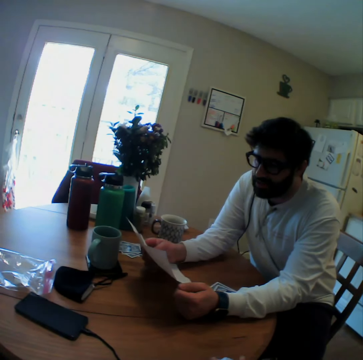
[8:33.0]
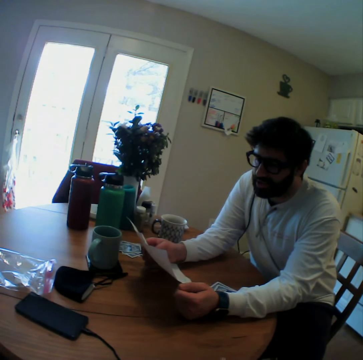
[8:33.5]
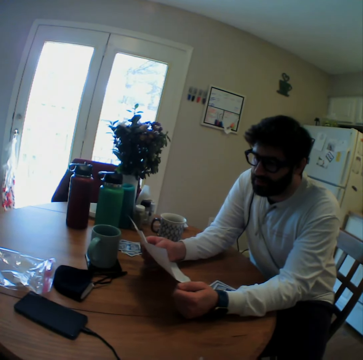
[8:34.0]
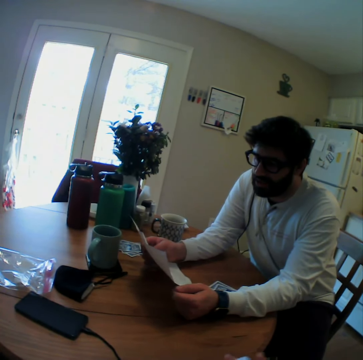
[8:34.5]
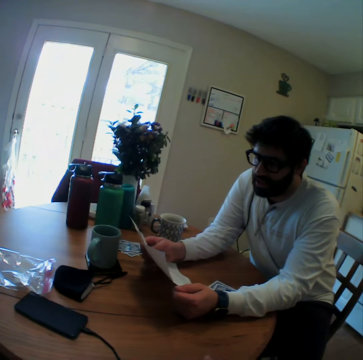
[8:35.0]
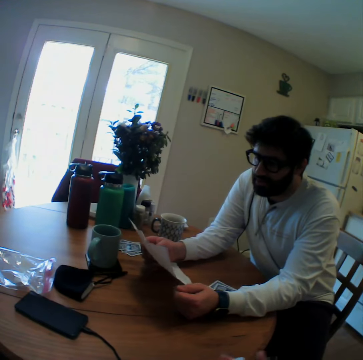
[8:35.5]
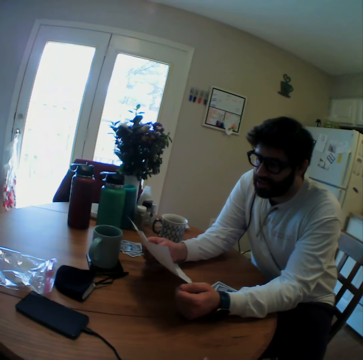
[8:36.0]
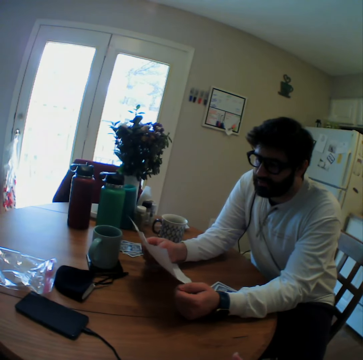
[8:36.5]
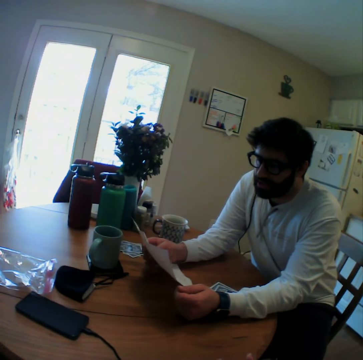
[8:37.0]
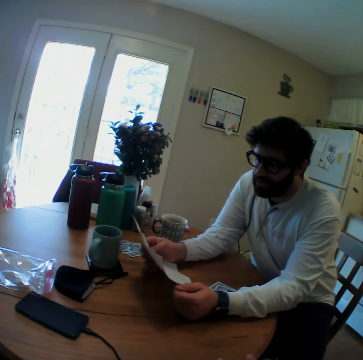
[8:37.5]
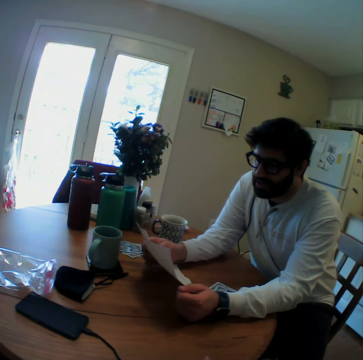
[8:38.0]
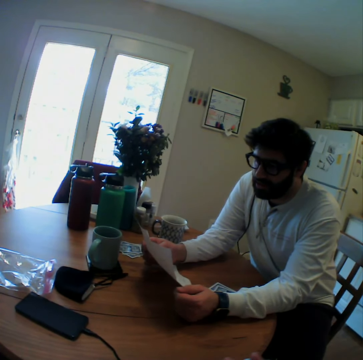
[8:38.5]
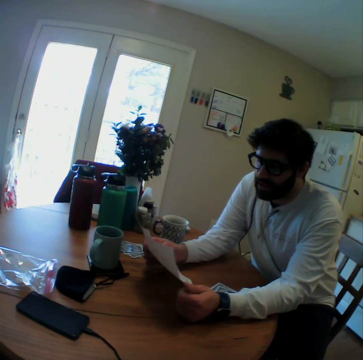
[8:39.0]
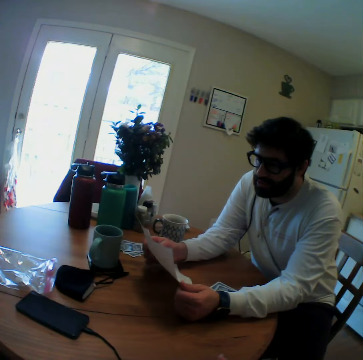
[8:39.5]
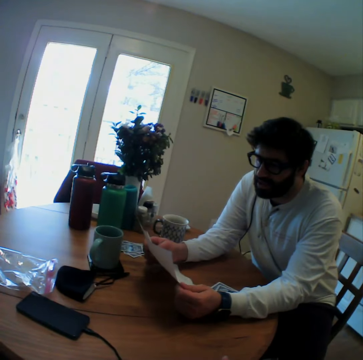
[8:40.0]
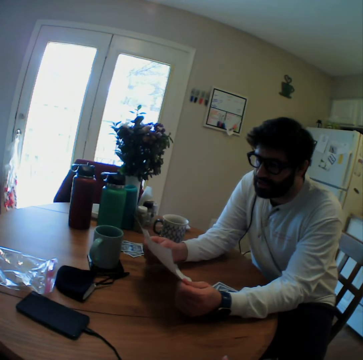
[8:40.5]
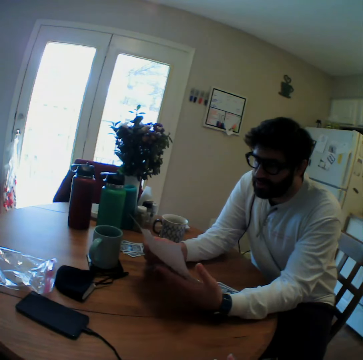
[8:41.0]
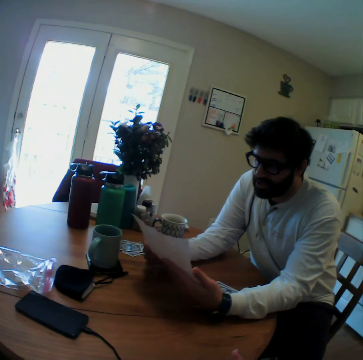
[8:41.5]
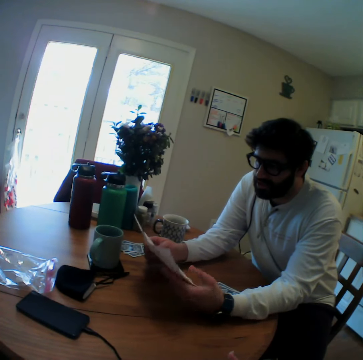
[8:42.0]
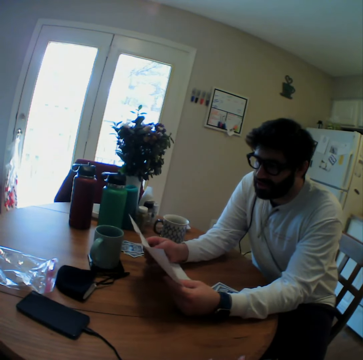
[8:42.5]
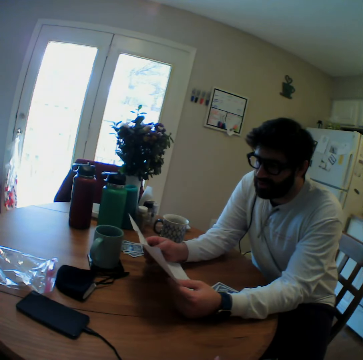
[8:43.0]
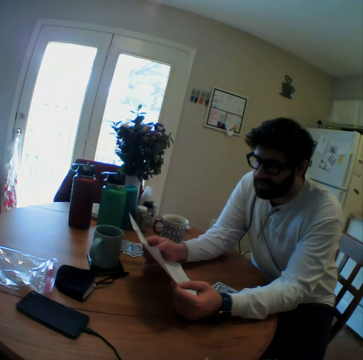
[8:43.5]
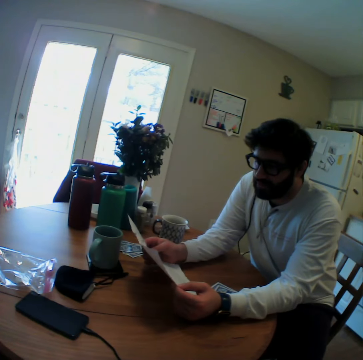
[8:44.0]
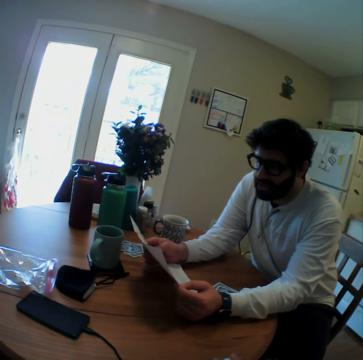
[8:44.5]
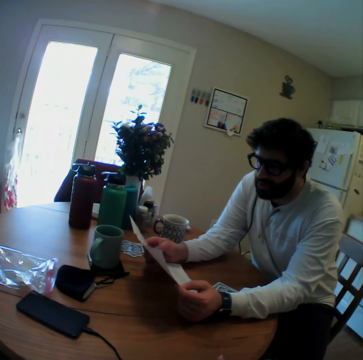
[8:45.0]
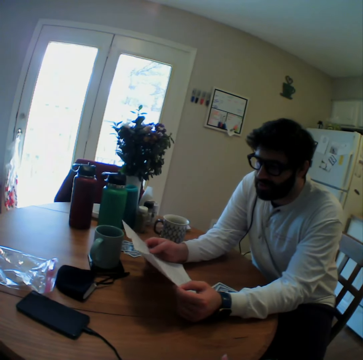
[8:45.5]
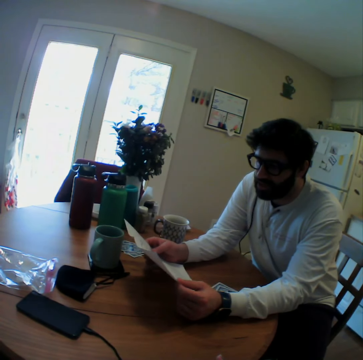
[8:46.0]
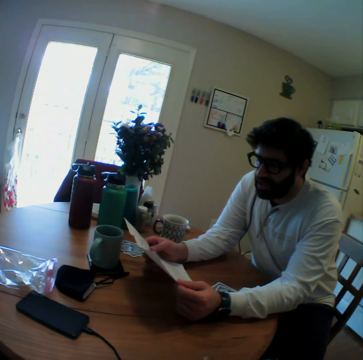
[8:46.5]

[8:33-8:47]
A person holds the booklet with both hands.

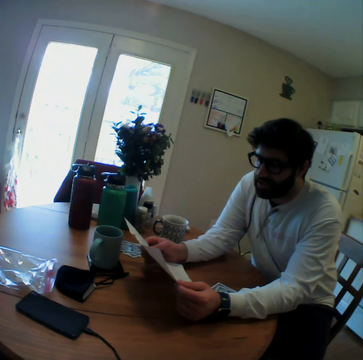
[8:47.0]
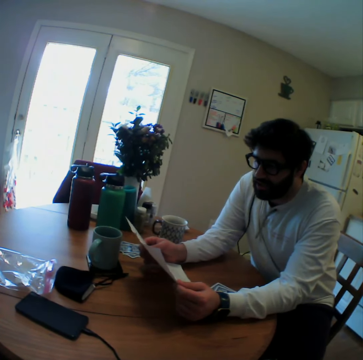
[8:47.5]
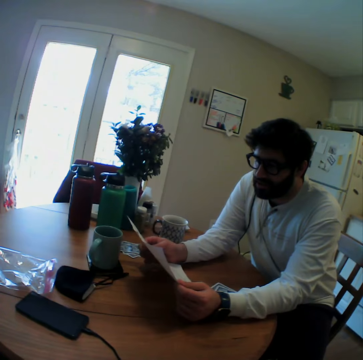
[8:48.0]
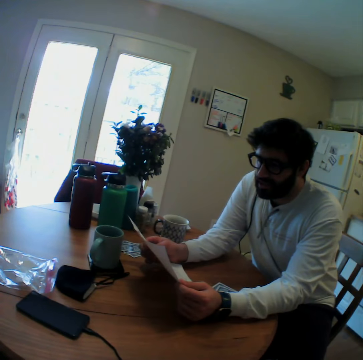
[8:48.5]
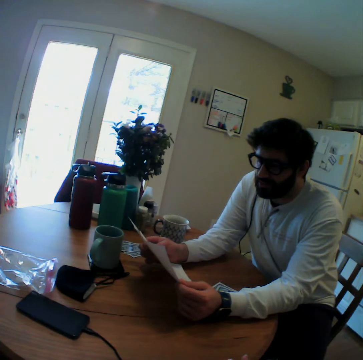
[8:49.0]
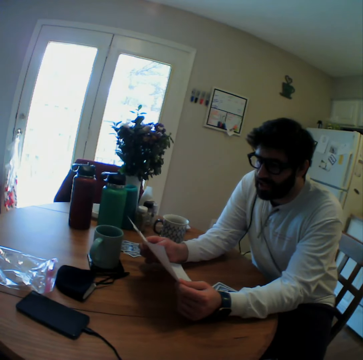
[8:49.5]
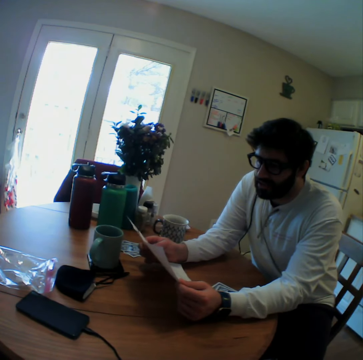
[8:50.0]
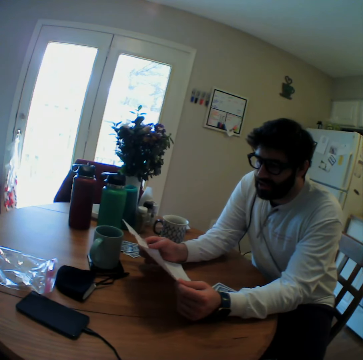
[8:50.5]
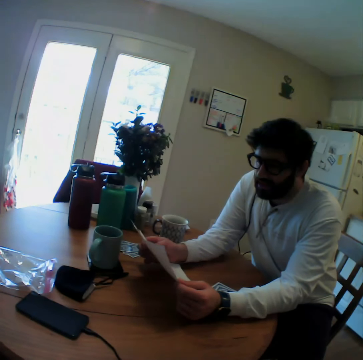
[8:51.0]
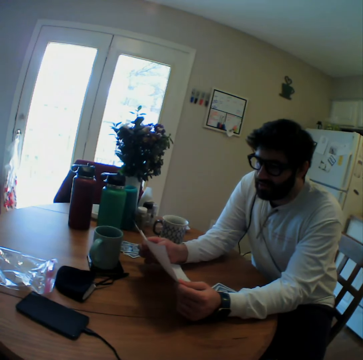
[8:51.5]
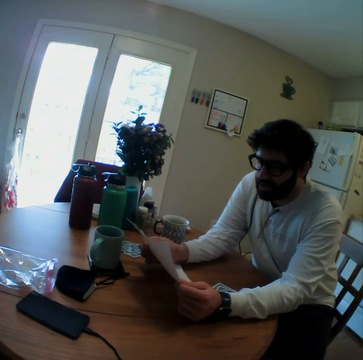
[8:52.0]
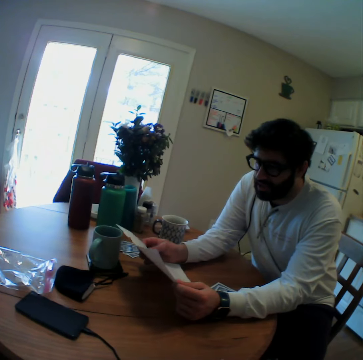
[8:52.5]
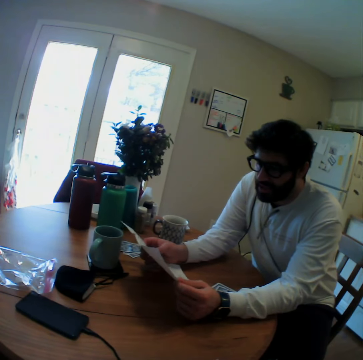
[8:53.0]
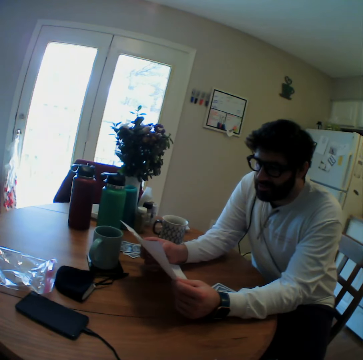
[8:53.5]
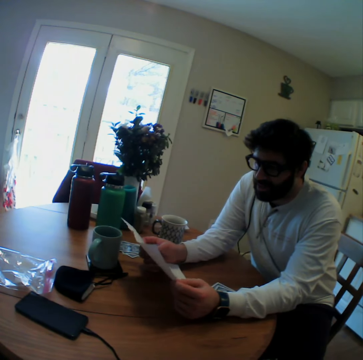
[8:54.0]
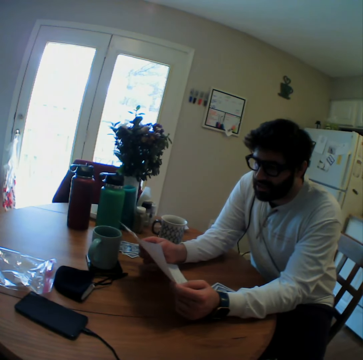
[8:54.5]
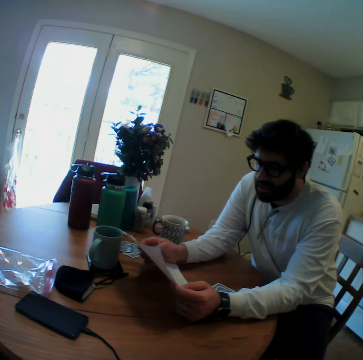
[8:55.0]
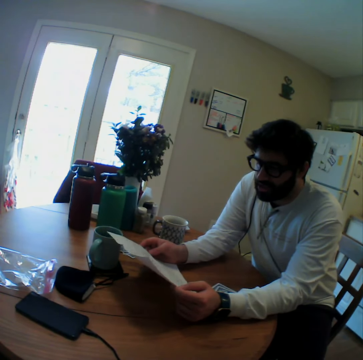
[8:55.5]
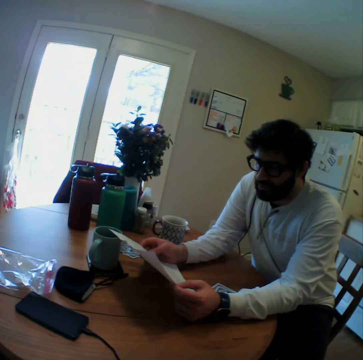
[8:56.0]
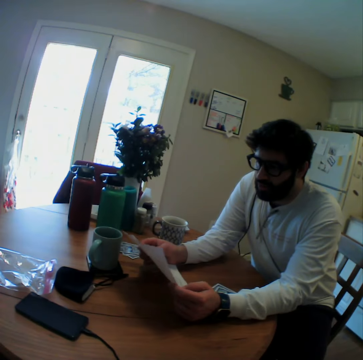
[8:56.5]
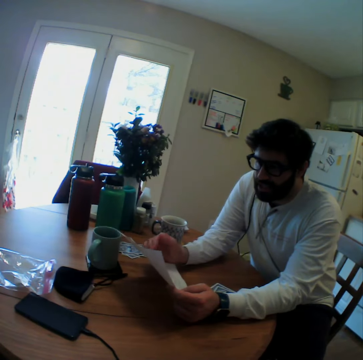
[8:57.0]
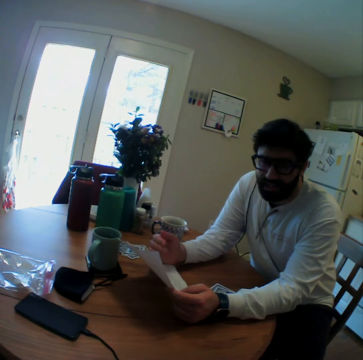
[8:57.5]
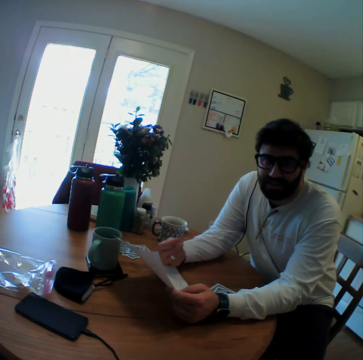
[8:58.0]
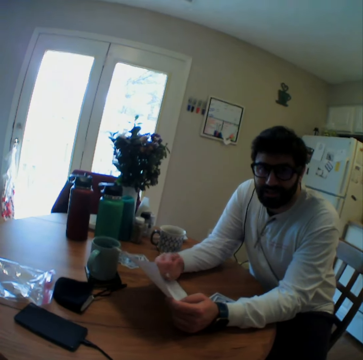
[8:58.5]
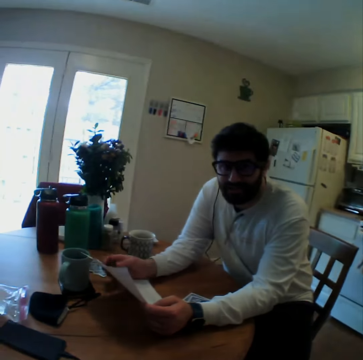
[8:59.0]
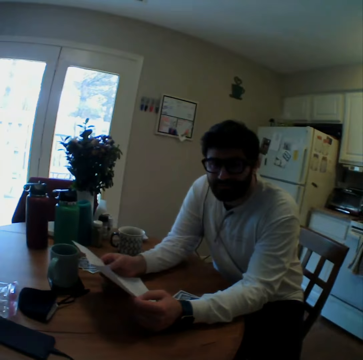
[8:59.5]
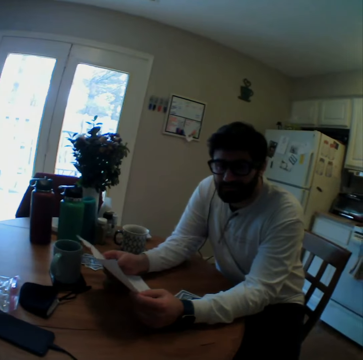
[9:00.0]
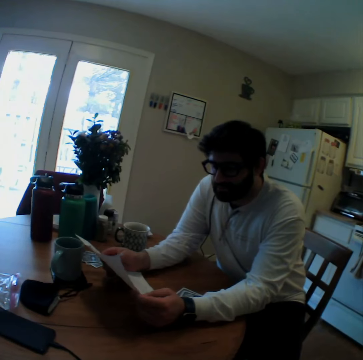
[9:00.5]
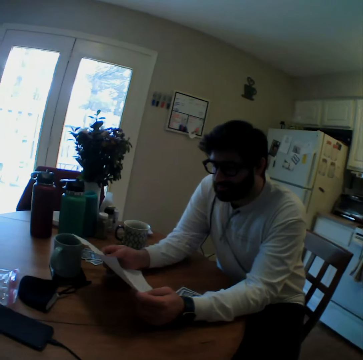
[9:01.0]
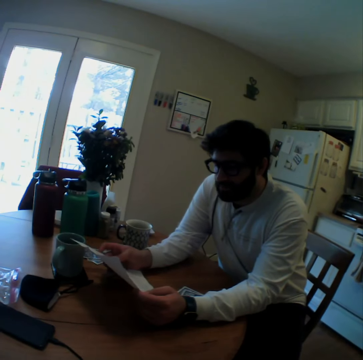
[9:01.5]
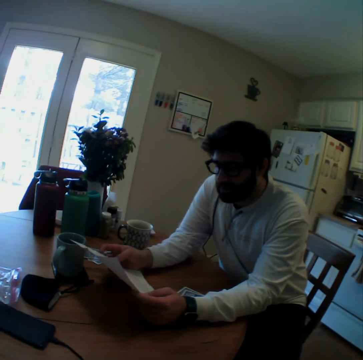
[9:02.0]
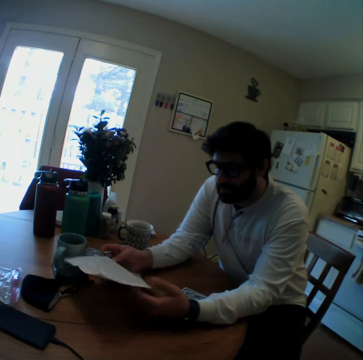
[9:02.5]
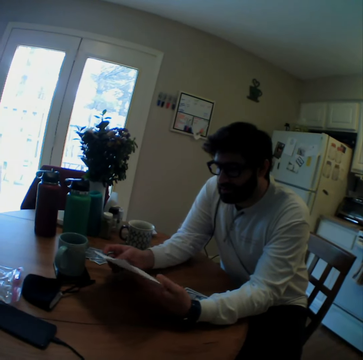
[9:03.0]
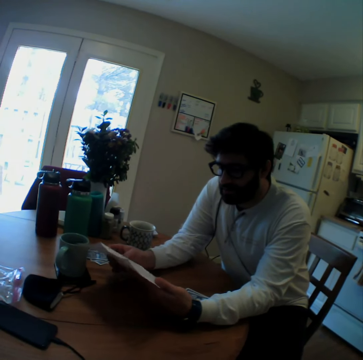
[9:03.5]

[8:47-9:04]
A person reads the booklet. The person shows gestures with one hand and talks with the camera wearer. The person holds the booklet with both hands. The camera wearer speaks. The person reads the booklet.

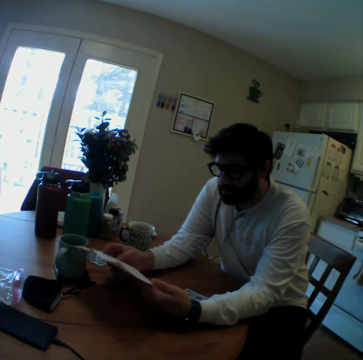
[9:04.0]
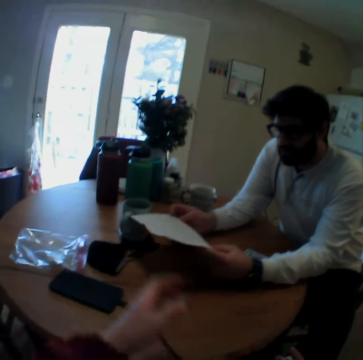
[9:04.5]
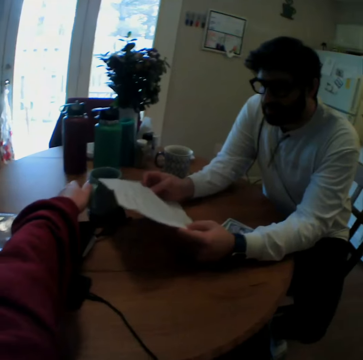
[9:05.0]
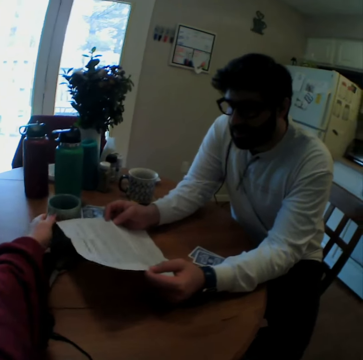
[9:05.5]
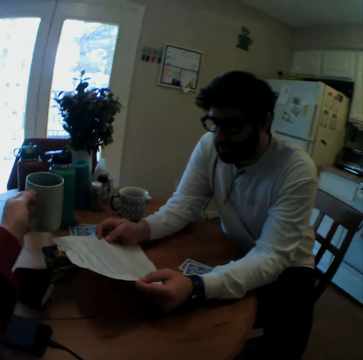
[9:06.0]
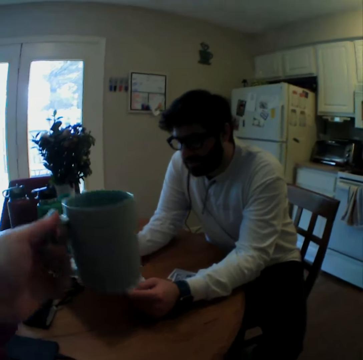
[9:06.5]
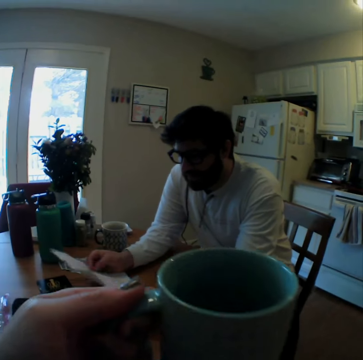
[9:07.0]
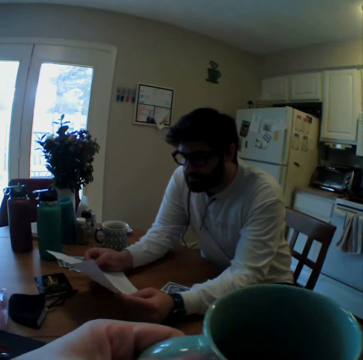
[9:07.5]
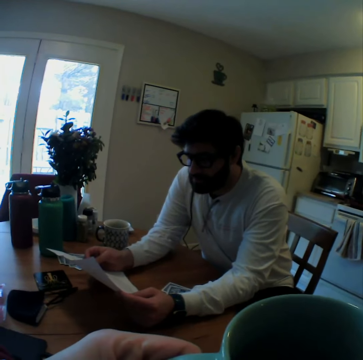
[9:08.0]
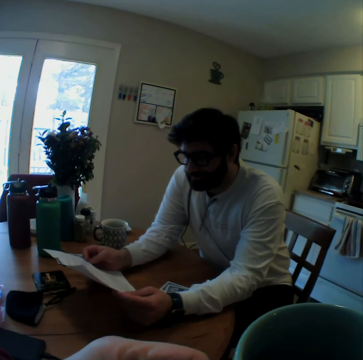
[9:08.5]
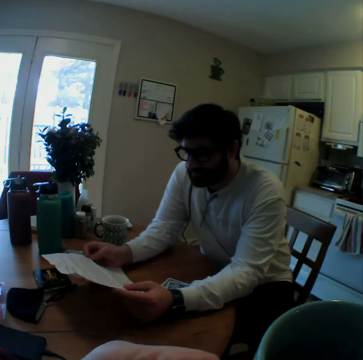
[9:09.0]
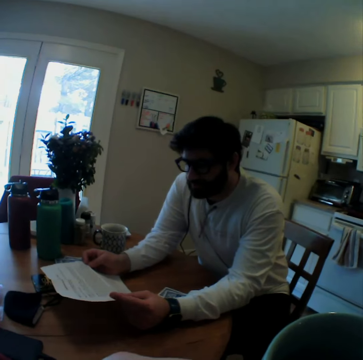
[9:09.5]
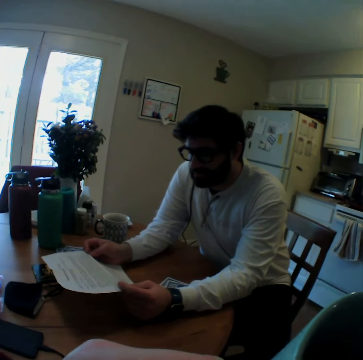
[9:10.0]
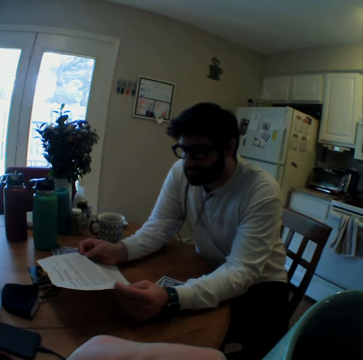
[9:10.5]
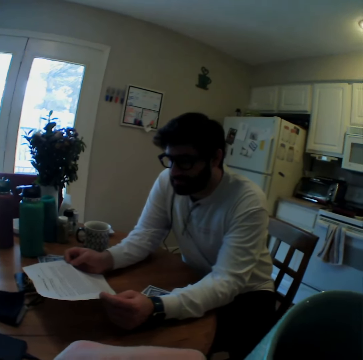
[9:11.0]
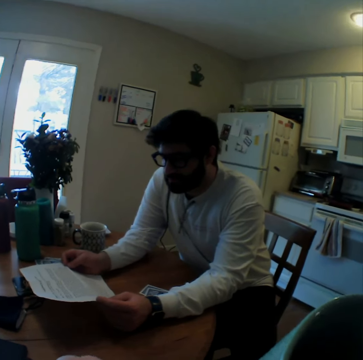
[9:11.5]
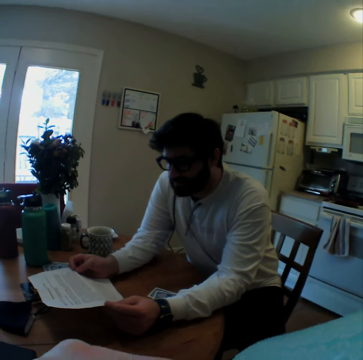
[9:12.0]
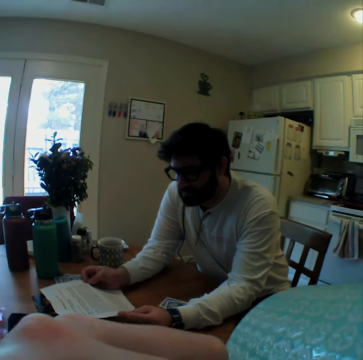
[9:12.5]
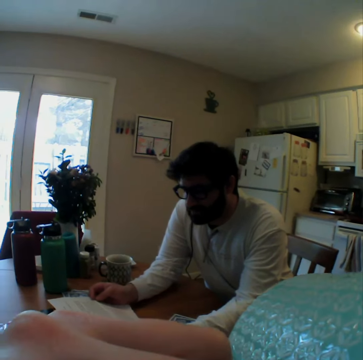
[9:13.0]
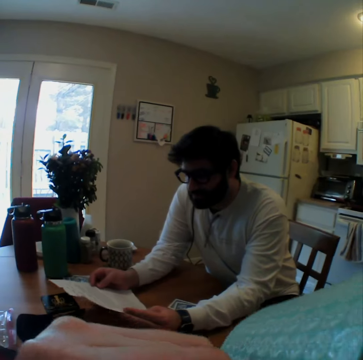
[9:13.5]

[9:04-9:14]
The camera wearer takes a cup on the table. They speak and sip a drink.
